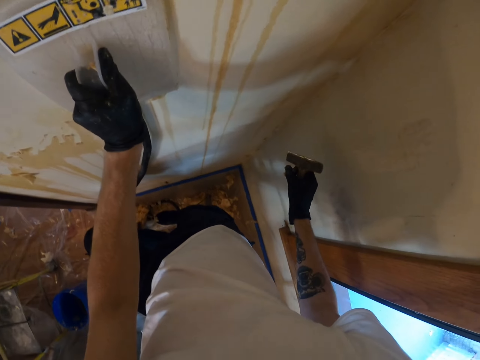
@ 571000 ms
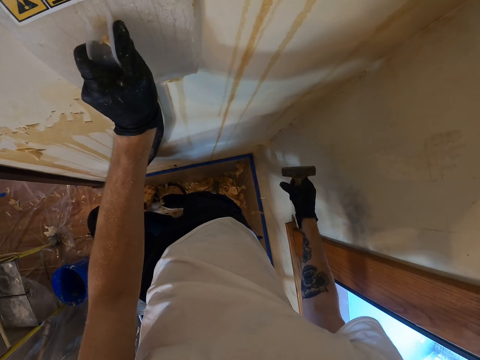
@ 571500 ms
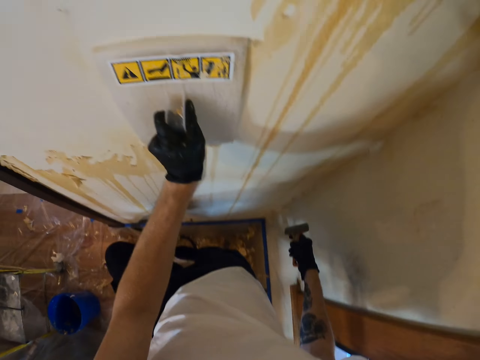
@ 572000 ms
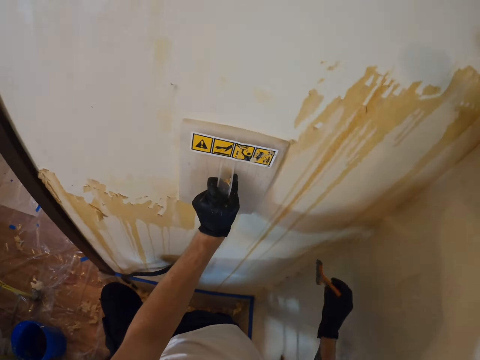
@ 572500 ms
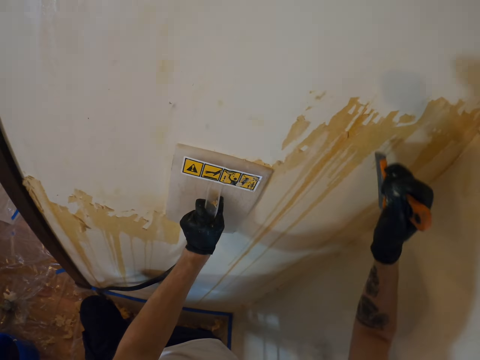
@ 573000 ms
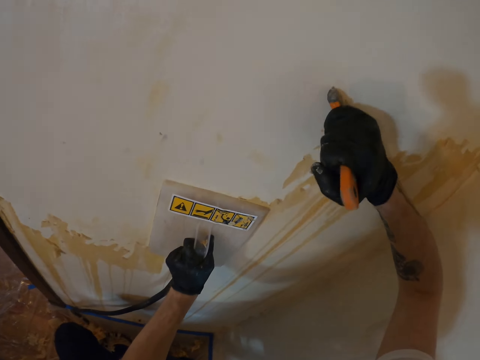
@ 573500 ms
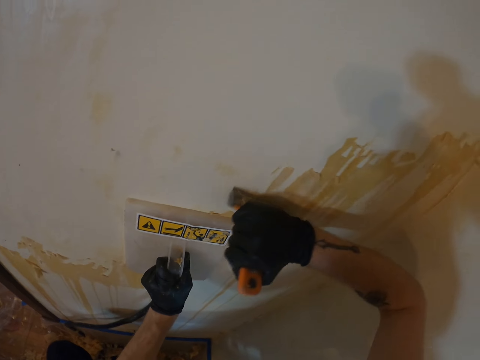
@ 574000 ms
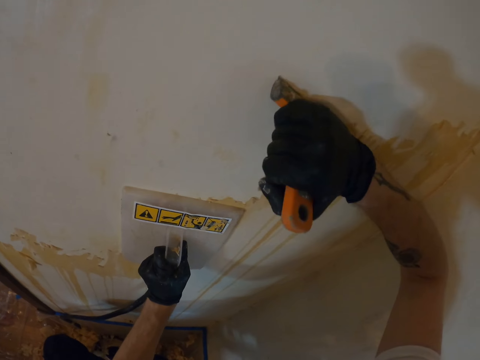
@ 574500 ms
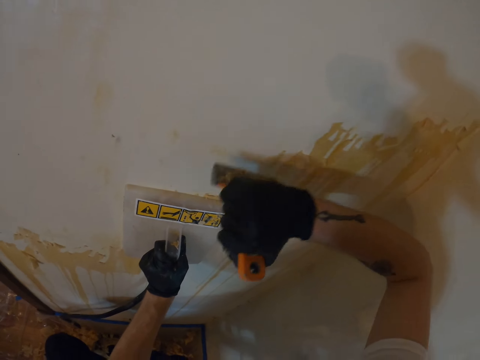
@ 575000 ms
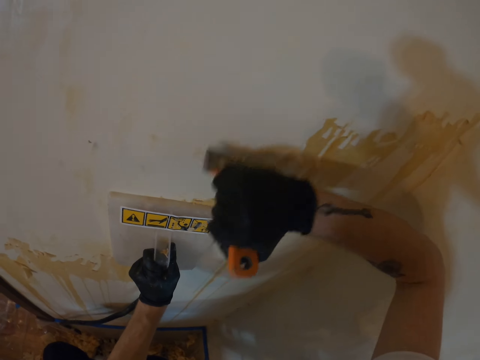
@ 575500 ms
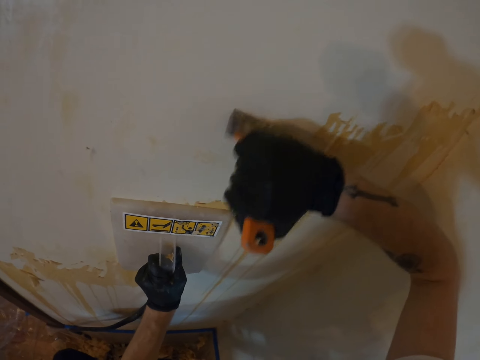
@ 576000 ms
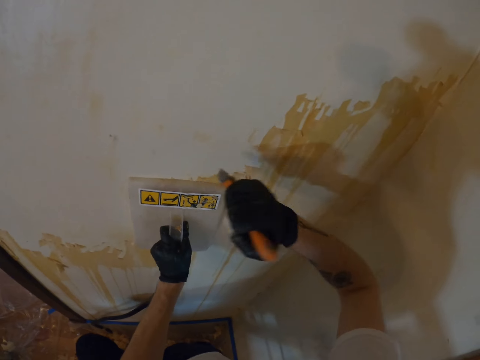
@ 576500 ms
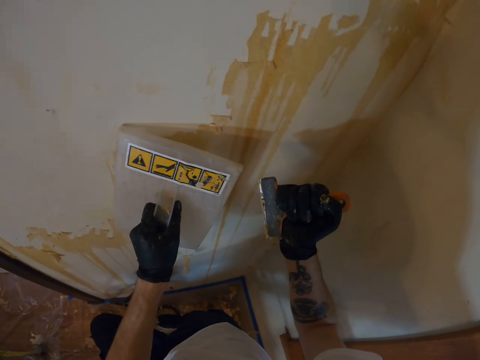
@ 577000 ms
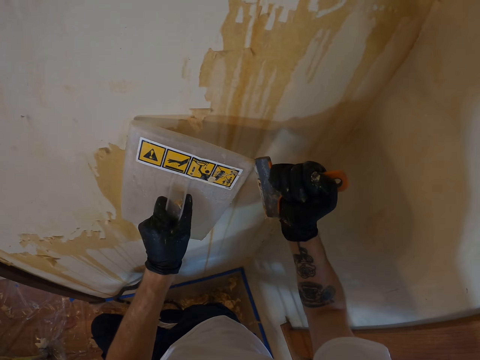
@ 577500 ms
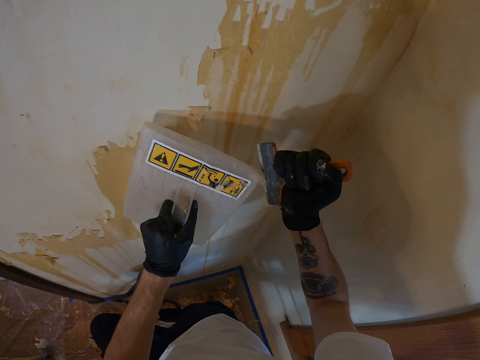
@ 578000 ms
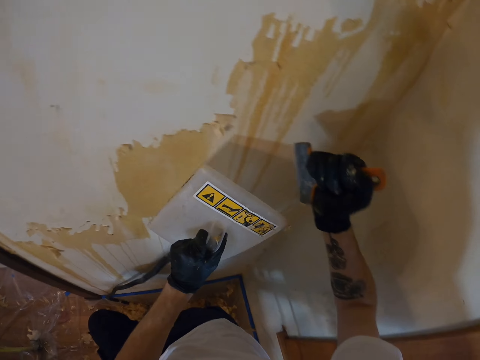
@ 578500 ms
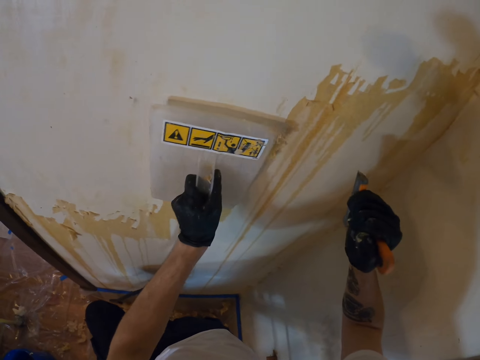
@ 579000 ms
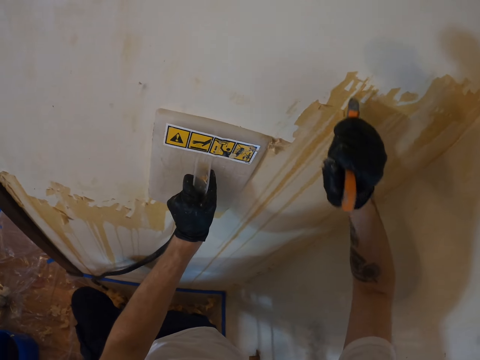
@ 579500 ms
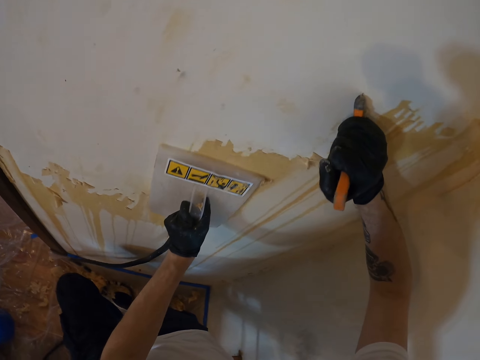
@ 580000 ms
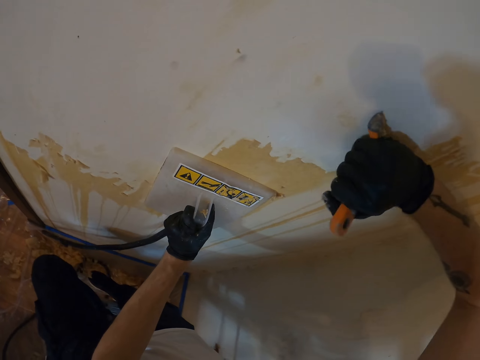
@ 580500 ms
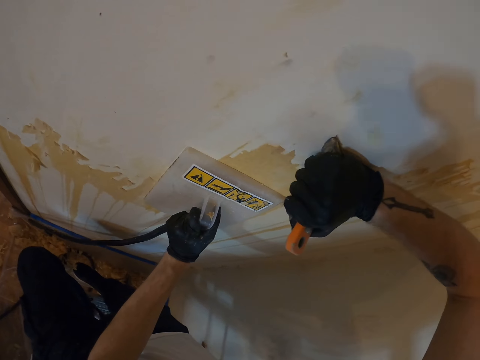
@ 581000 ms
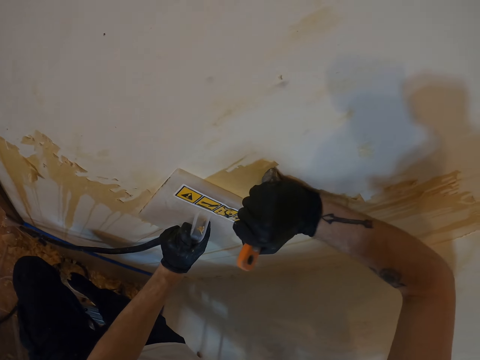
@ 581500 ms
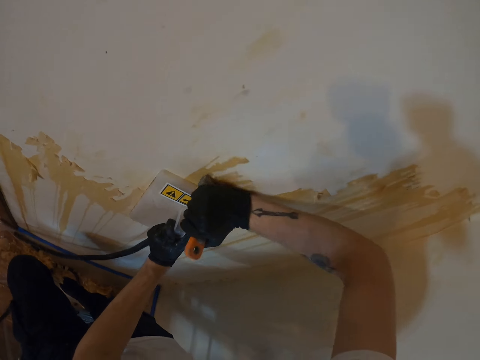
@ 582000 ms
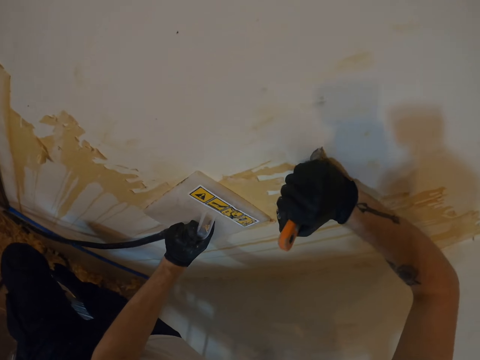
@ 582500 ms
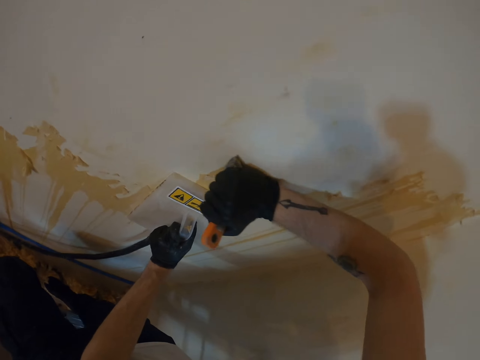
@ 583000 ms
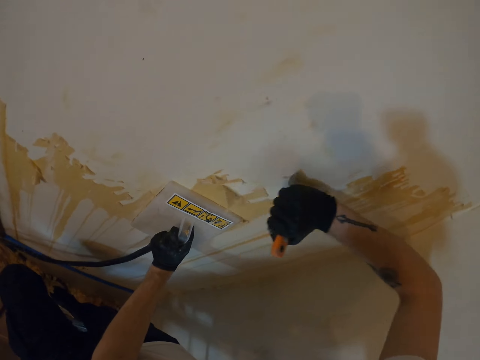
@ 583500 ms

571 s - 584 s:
The camera wearer drops the wallpaper on the floor with the right hand. They use a hand to brush off paint. They remove the wallpaper on the wall with the scraper in the right hand. They brush off paint with a brush. They remove the wallpaper on the scraper with the wall steamer or machine. They place the wall steamer on the wall with the left hand. They brush off paint with the brush.

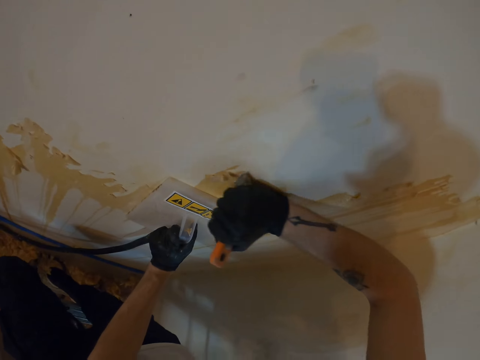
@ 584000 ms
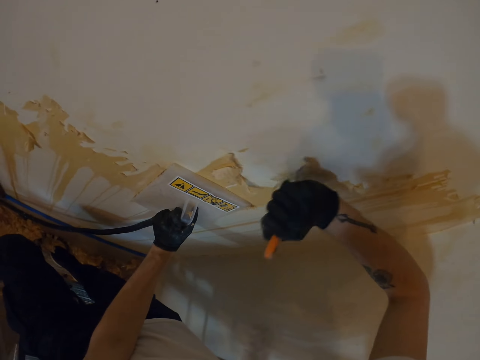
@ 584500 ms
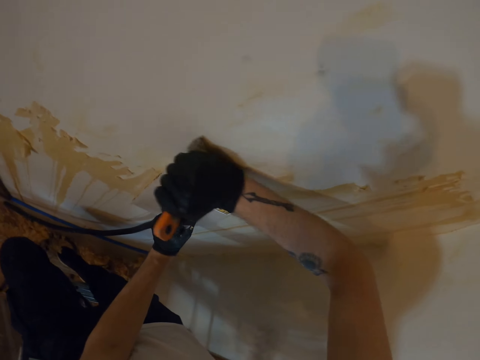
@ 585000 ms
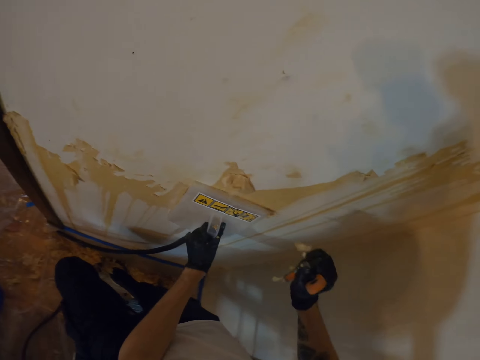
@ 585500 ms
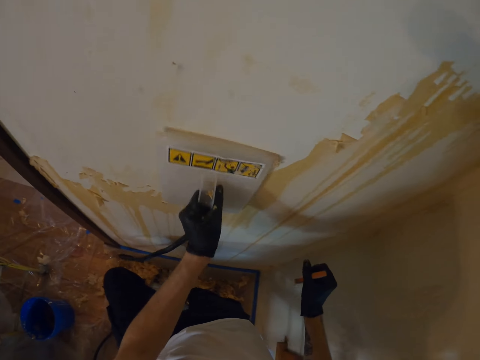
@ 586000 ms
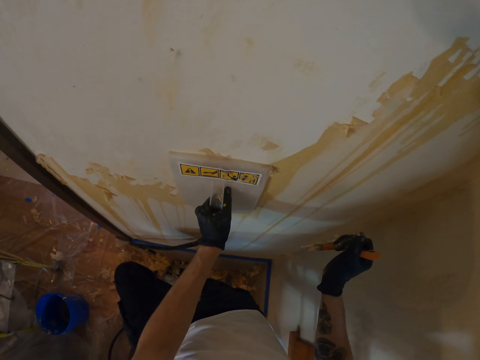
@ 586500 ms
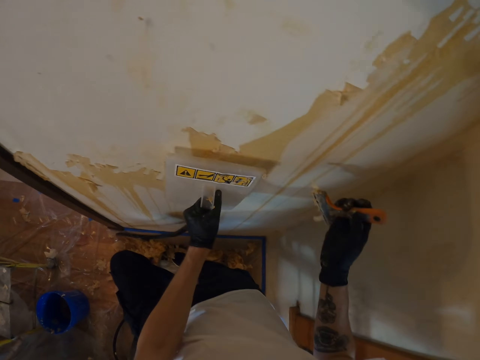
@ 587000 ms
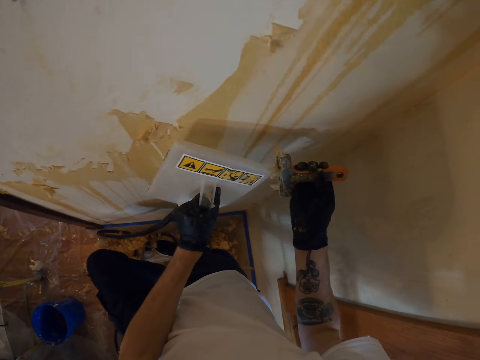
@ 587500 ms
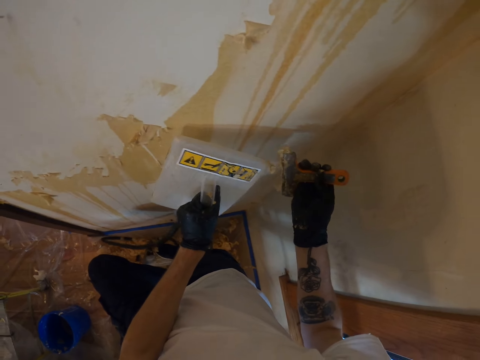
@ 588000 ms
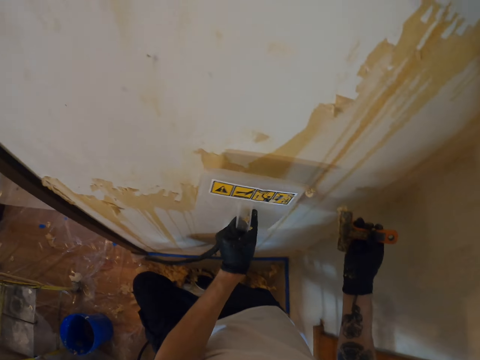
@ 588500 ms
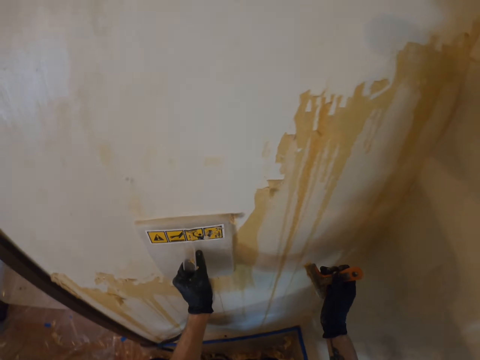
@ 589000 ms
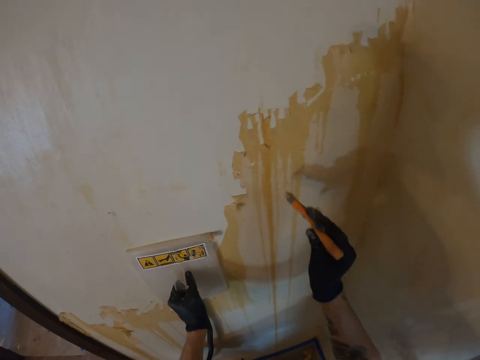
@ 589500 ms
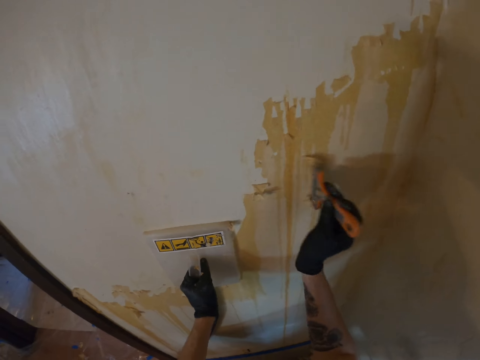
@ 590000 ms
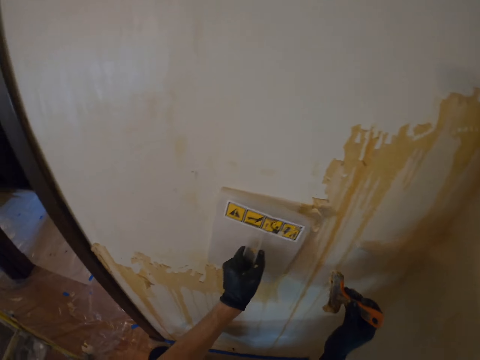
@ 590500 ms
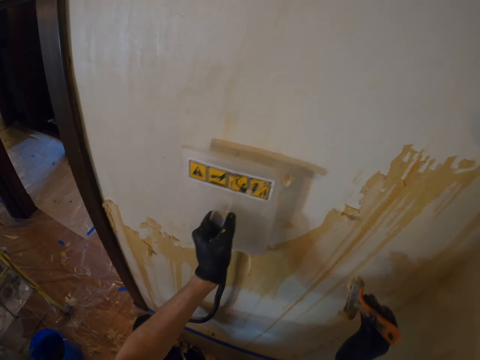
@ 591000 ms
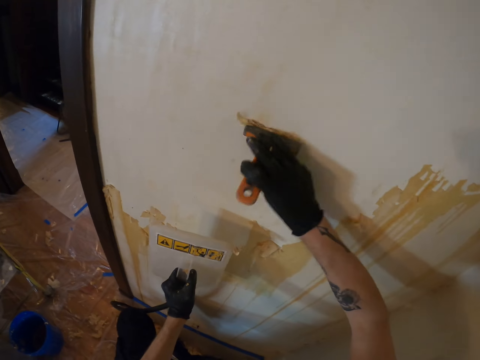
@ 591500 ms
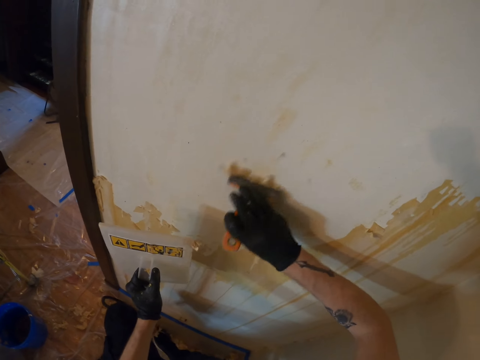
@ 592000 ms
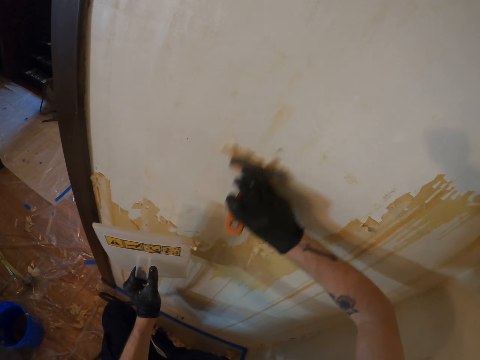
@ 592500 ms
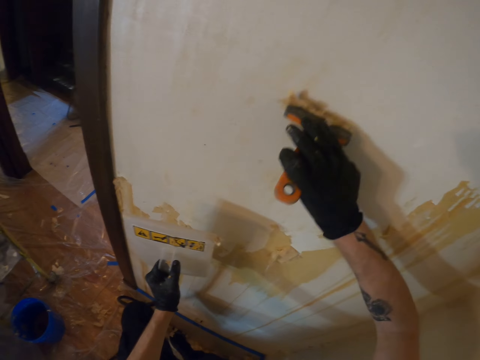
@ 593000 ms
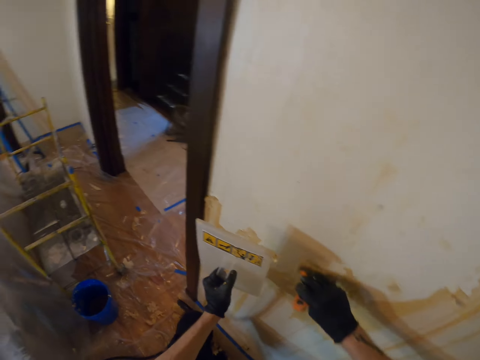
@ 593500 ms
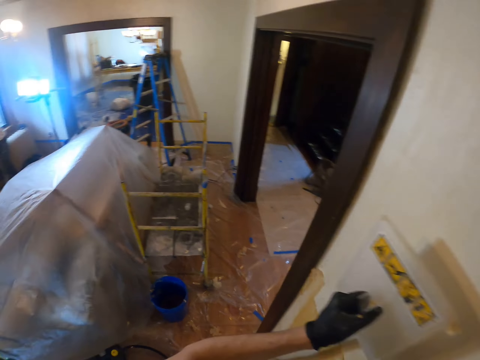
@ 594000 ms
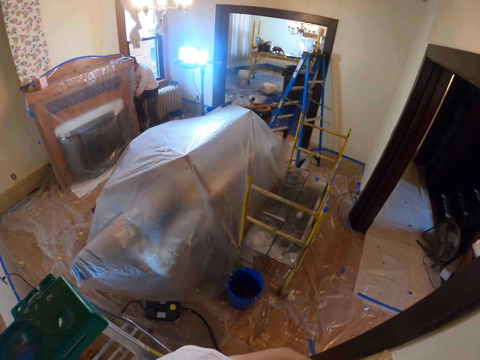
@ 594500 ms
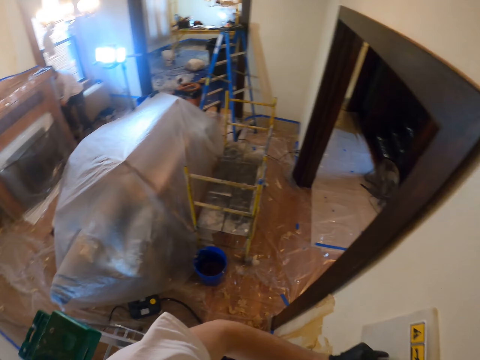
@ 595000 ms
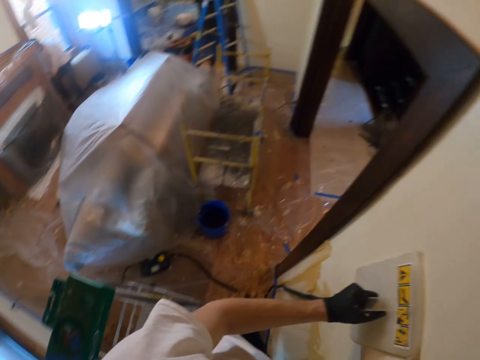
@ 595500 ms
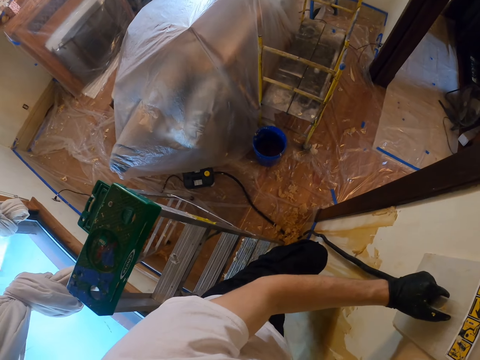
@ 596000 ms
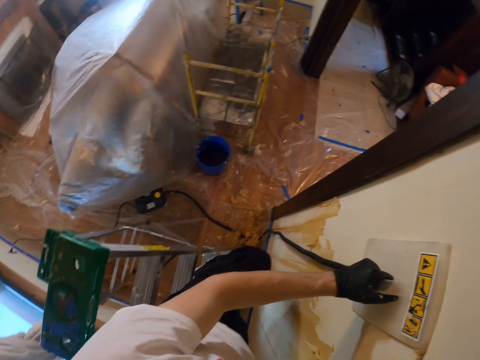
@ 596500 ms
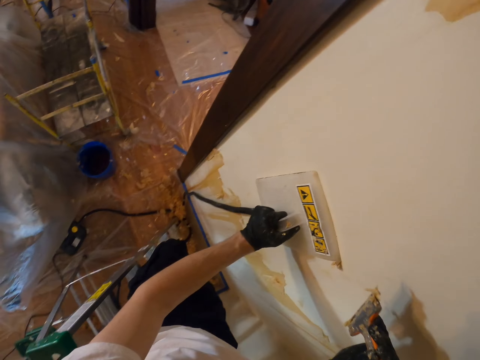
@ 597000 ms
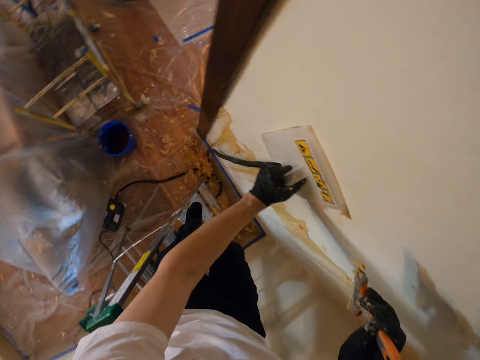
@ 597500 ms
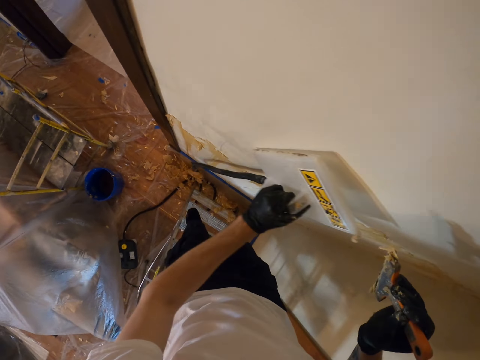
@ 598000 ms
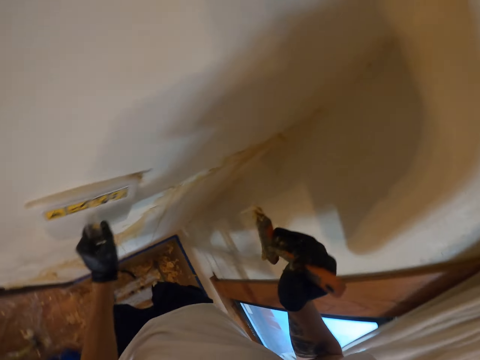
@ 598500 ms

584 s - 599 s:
The camera wearer removes the wallpaper on the wall with the scraper in the right hand. They move a brush. They hold the wall steamer or machine with the left hand. They move the machine. They remove the wallpaper on the scraper with the wall steamer. They place the wall steamer on the wall with the left hand. They remove the wallpaper on the wall with the scraper in the right hand. They brush off paint with the brush. They move the wall steamer on the wall with the left hand. They remove the wallpaper on the wall with the scraper in the right hand. They brush off paint with the brush. They look around the room.
